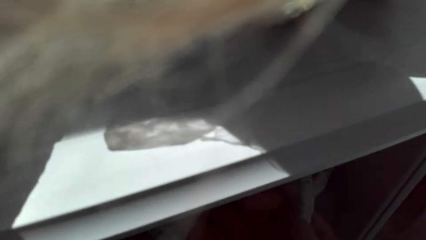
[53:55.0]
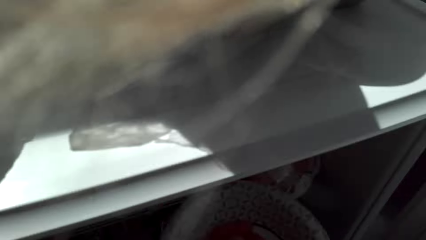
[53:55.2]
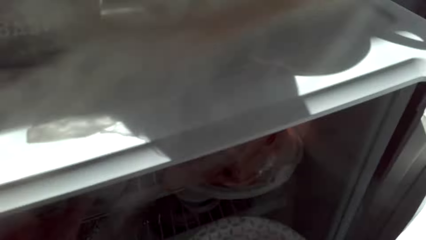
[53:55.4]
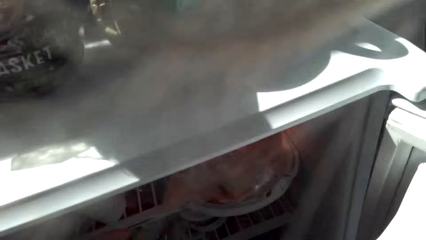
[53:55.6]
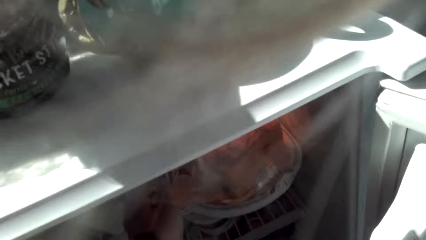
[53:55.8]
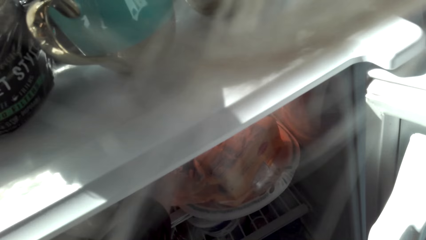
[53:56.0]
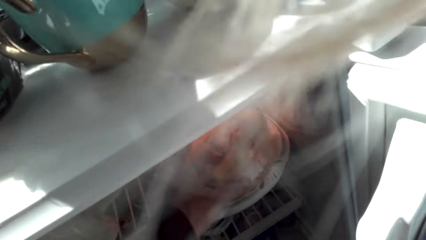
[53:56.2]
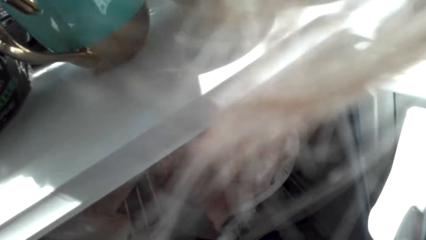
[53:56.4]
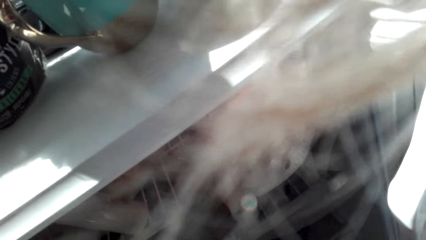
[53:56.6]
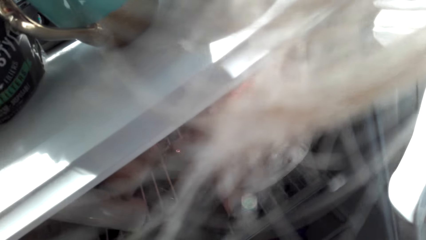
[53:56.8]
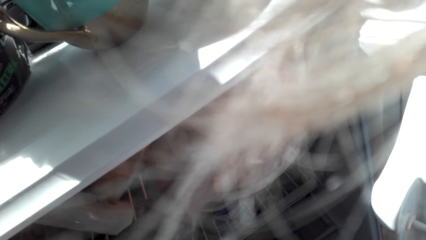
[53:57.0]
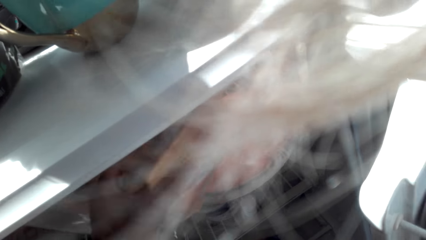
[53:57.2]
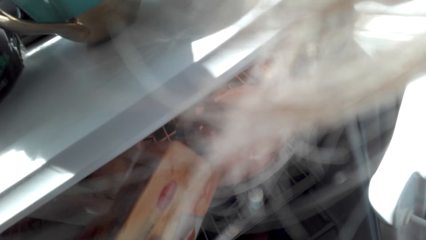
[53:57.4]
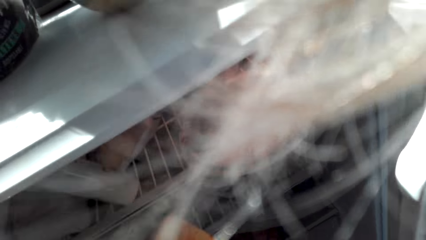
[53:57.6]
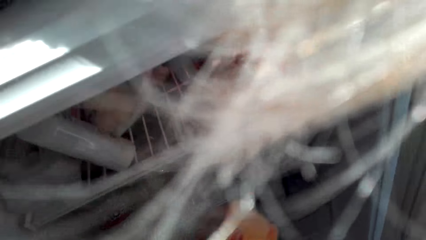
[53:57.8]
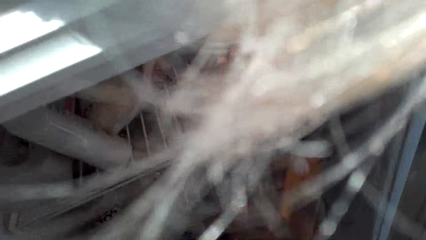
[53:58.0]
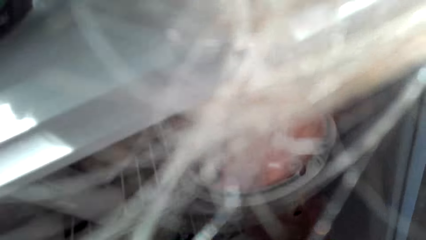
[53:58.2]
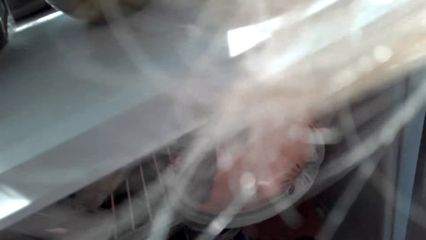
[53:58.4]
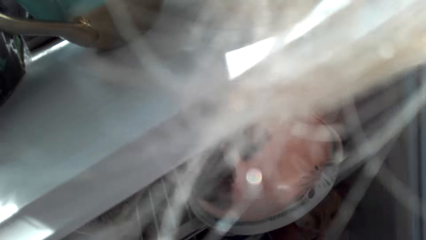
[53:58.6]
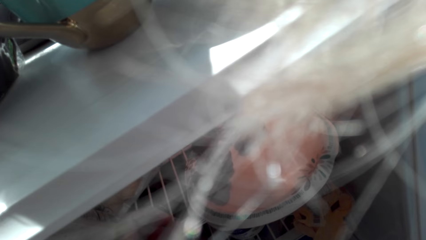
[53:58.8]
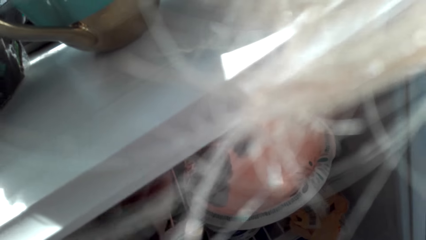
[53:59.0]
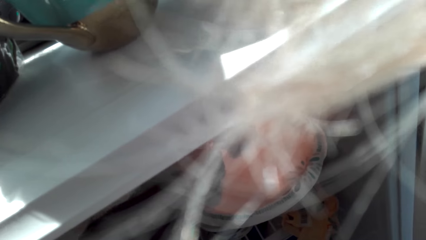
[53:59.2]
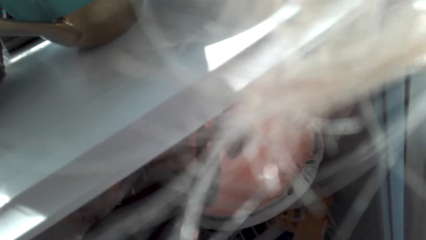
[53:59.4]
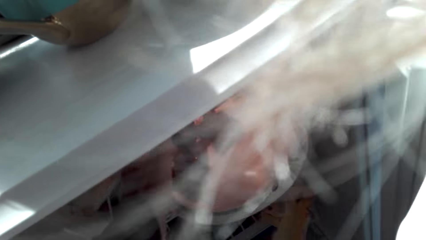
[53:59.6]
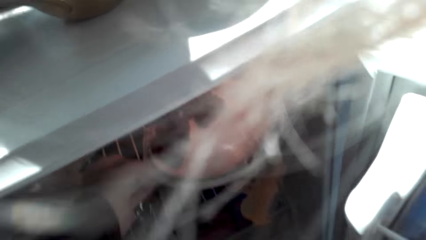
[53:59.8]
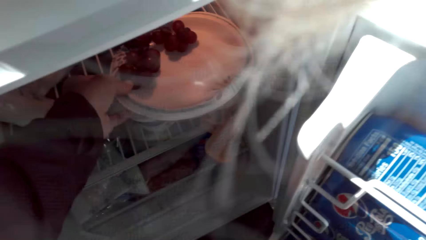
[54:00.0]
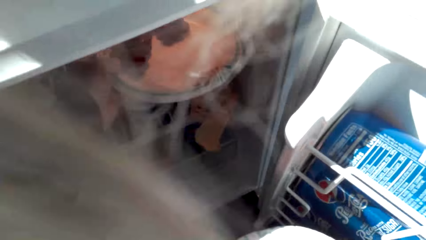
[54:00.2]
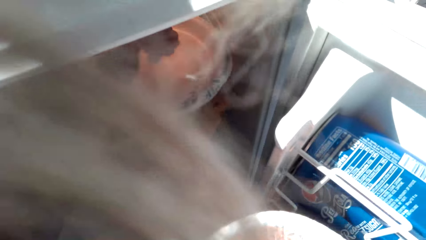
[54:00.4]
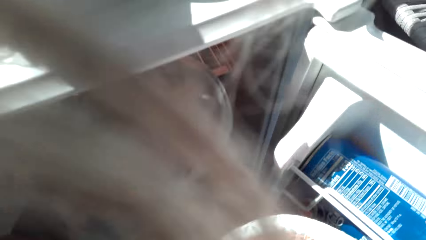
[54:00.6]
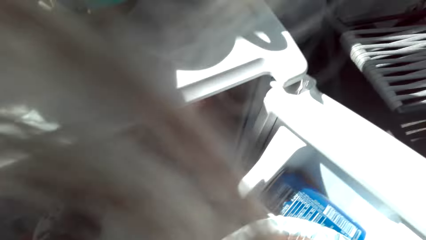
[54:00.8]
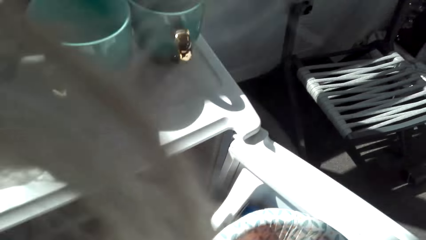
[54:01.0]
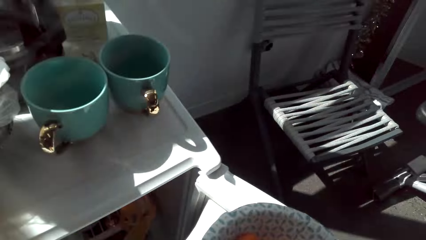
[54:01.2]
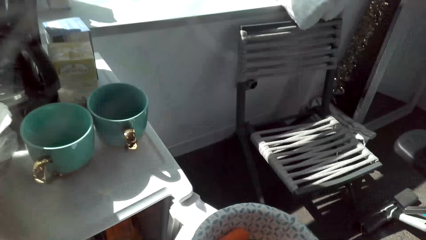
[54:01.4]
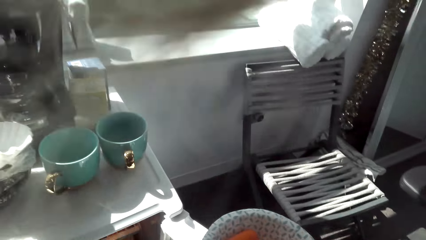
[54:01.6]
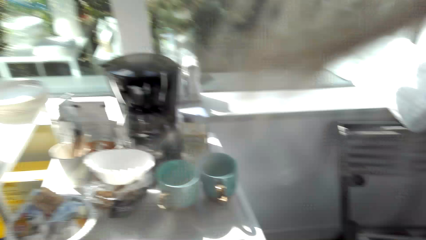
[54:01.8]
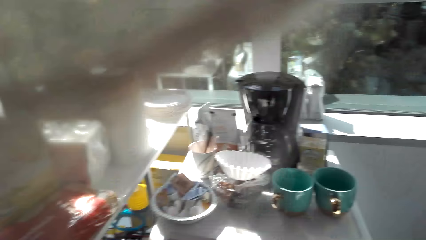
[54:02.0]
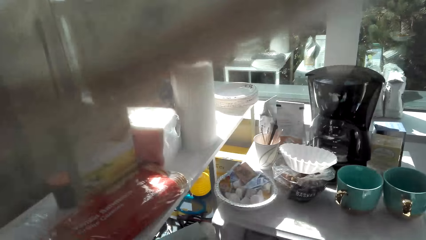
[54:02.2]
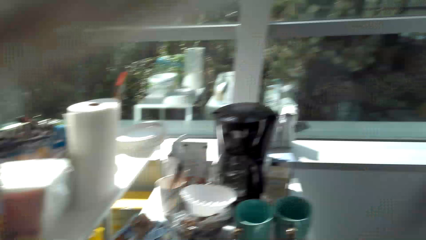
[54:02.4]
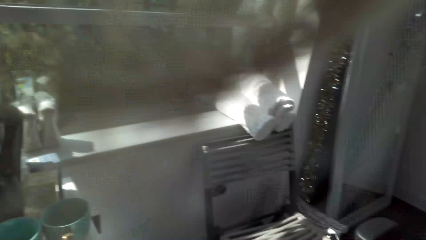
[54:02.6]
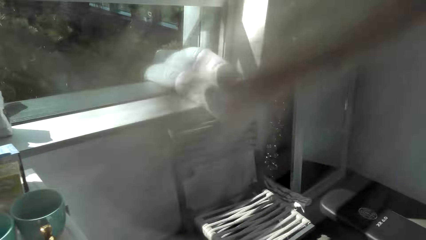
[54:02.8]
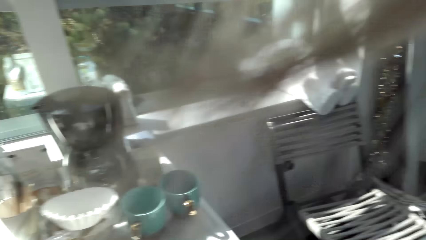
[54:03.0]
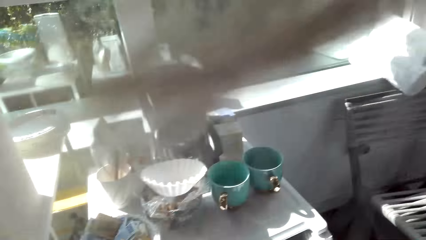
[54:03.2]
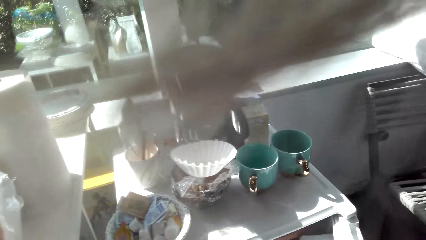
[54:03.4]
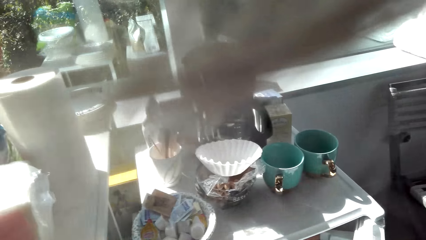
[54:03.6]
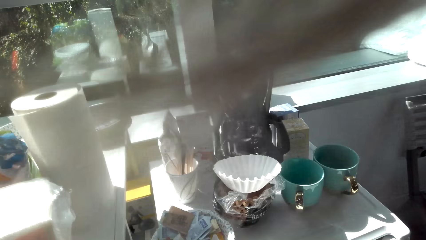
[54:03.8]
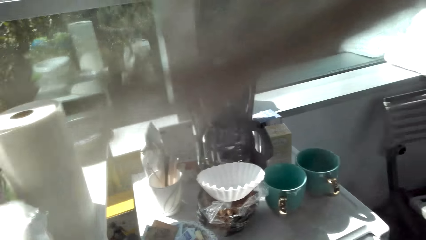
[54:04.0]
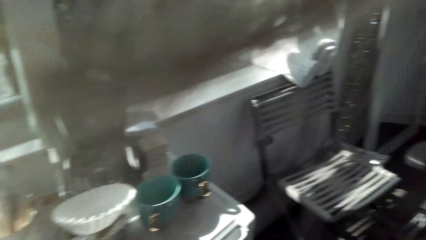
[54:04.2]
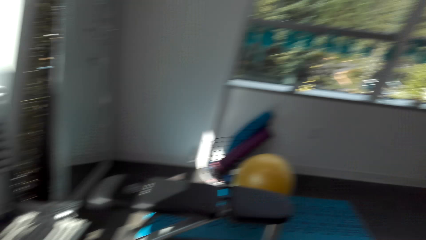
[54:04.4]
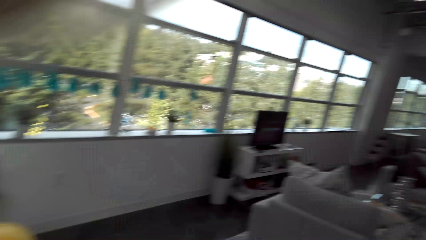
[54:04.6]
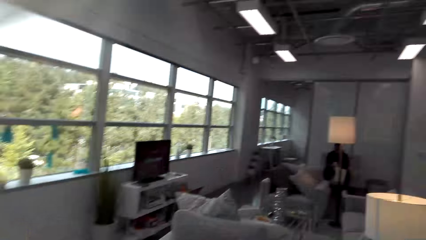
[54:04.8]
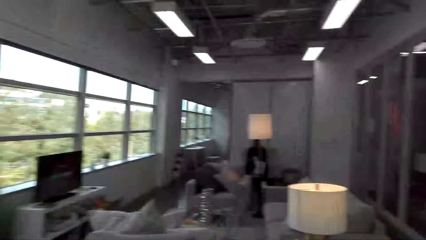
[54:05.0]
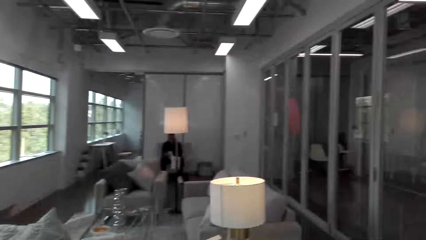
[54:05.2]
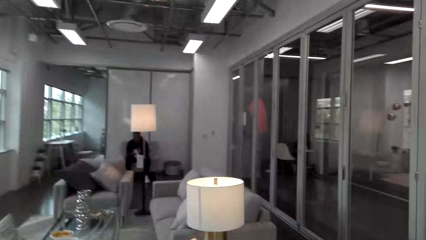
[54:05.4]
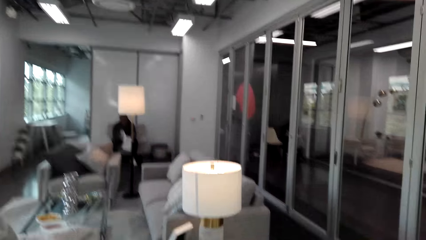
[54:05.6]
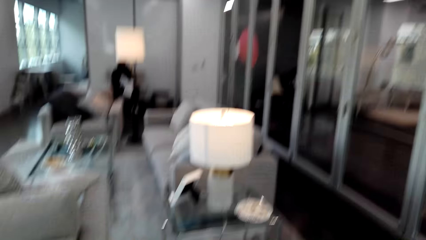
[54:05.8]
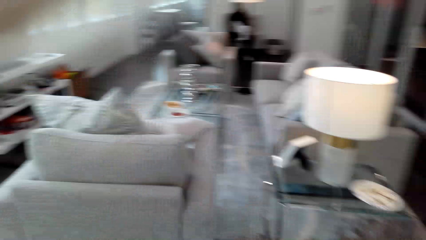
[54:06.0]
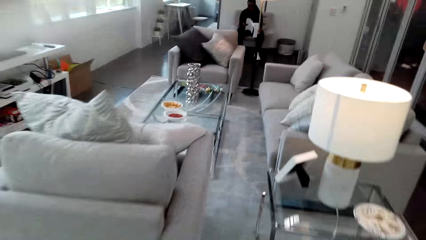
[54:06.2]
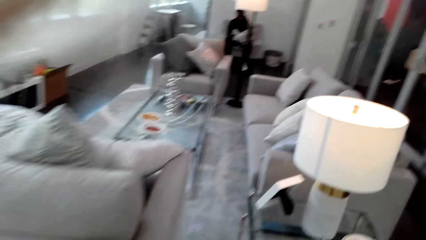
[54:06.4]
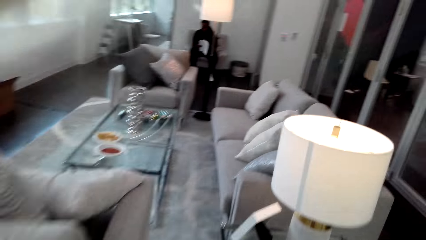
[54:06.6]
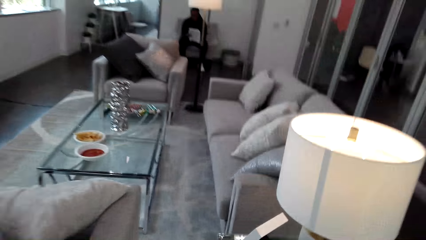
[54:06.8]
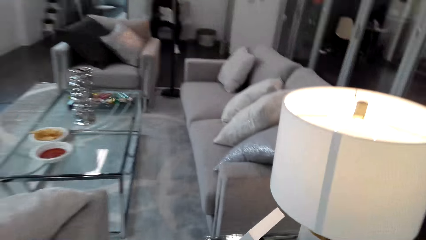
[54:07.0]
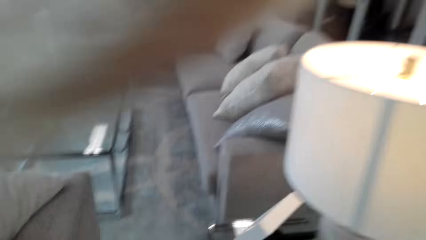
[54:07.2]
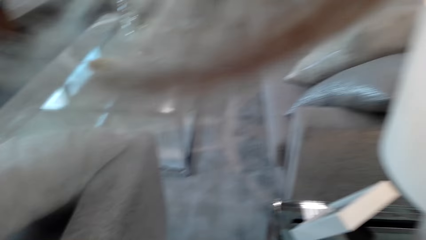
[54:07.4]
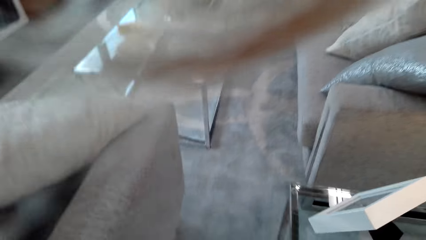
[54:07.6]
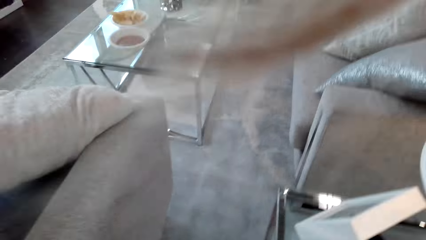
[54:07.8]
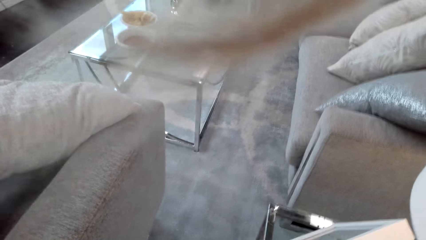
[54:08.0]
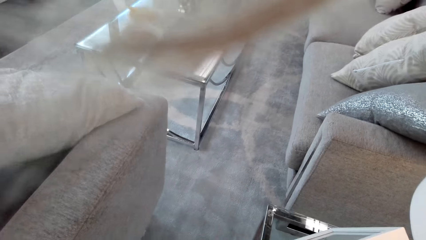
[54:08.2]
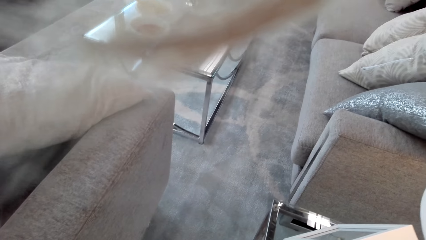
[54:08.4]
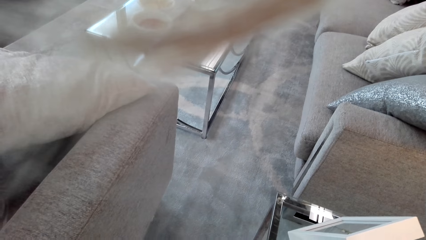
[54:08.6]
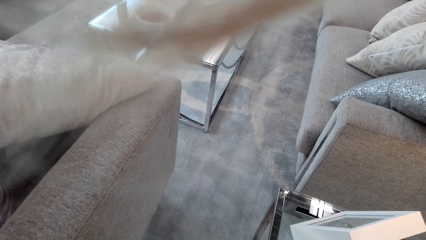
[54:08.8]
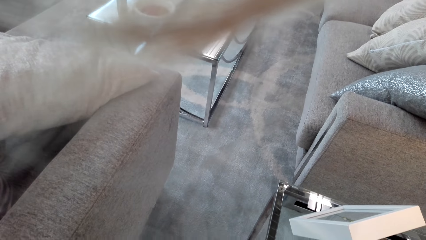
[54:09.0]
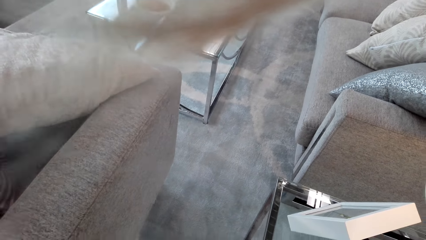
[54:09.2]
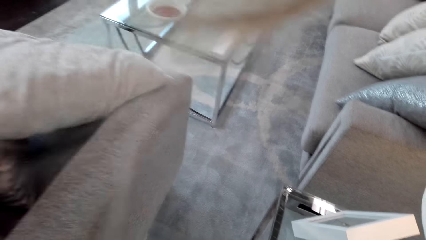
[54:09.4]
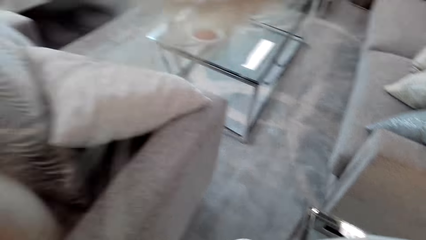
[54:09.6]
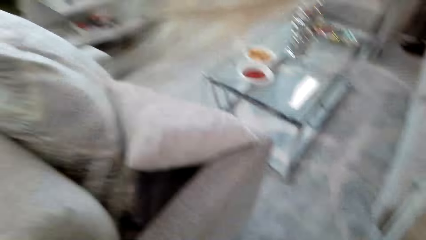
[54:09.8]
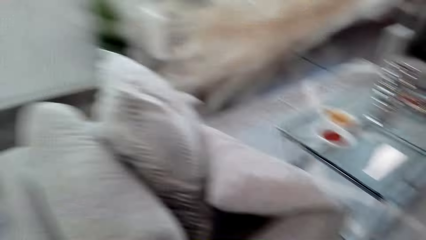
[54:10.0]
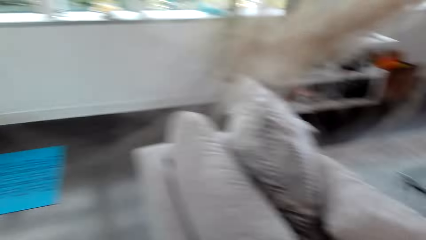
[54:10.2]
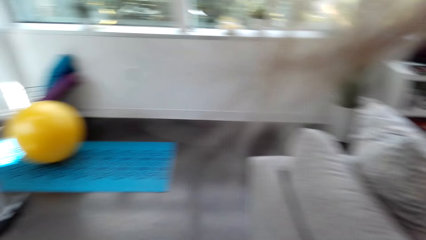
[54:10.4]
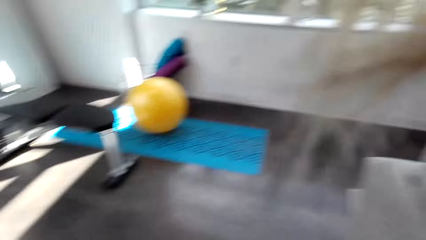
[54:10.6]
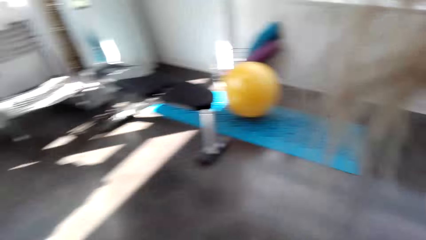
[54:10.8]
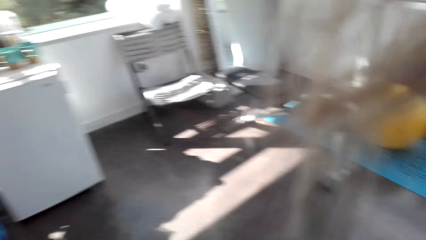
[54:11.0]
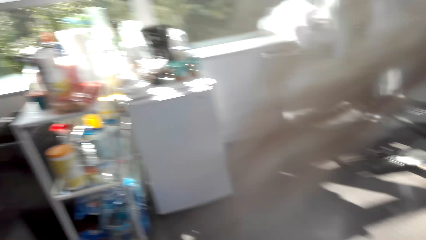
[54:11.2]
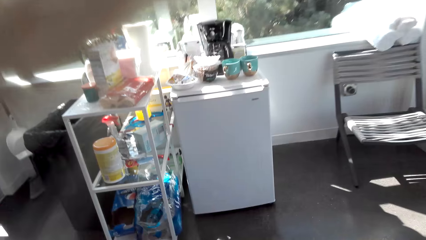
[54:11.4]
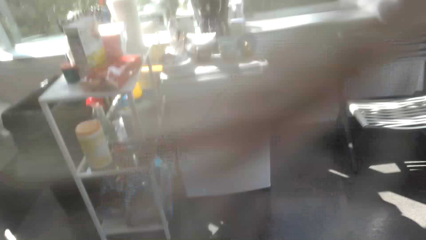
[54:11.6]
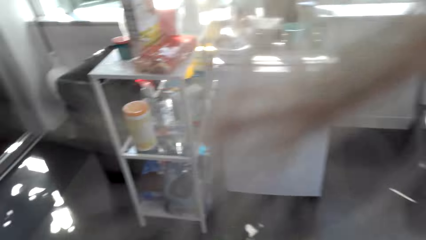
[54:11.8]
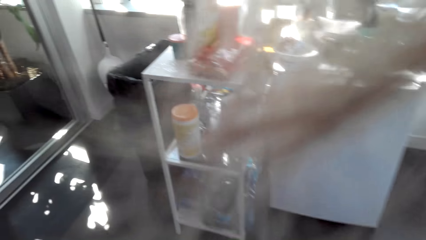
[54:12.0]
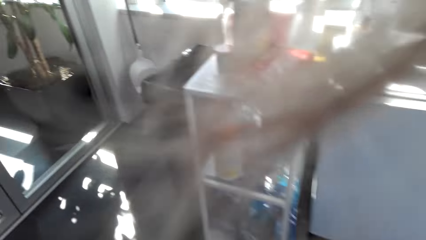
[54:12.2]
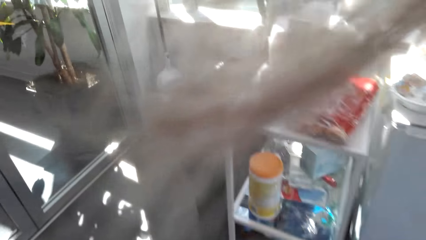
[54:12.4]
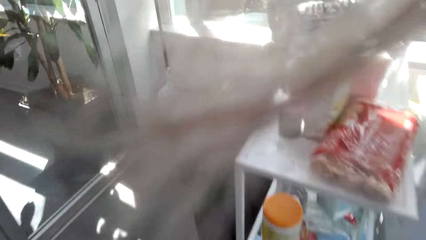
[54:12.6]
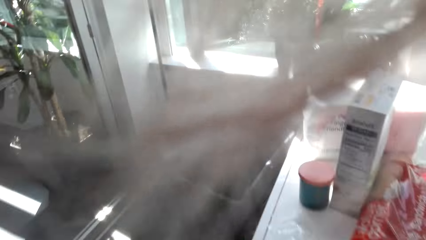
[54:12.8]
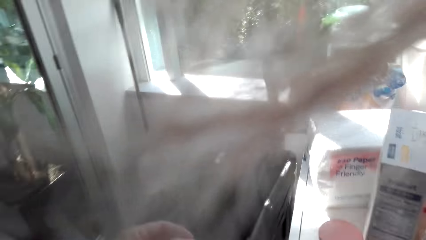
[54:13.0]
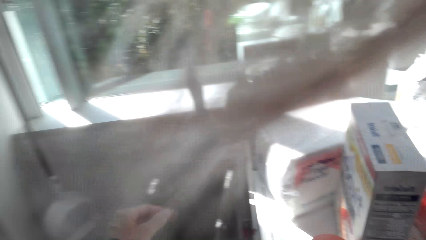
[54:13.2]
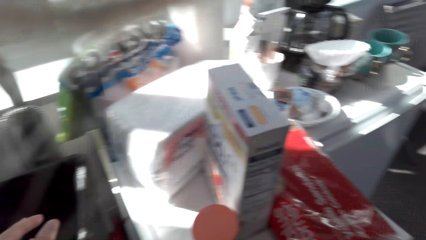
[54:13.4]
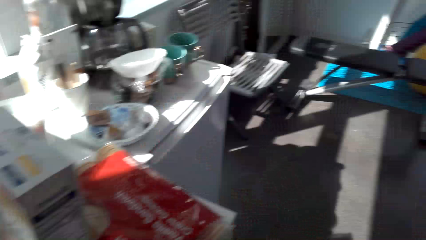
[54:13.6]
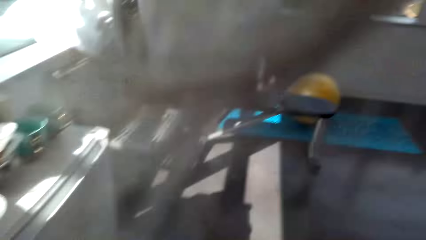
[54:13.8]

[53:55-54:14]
The camera wearer picks up a plate in the fridge. She picks up something in the fridge. She puts something in the fridge. She looks in the fridge. She looks around. She holds the plate with her left hand. She closes the fridge. She turns around. A man sits on the chair. The camera wearer walks around. The man talks with the camera wearer. The camera wearer looks around. The man sits on the chair. The camera wearer turns around, walks around.
